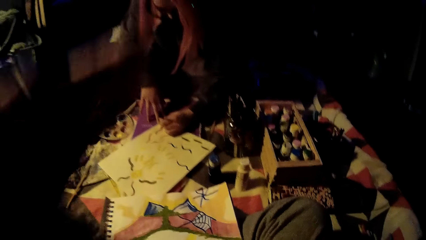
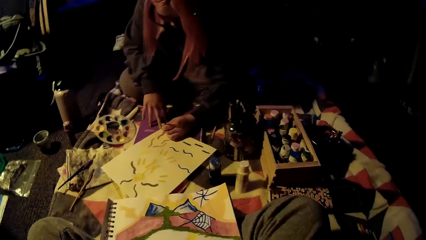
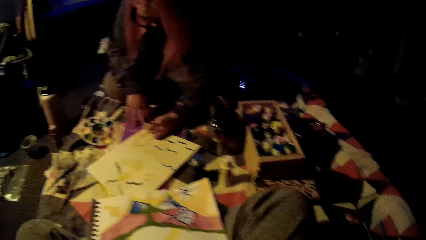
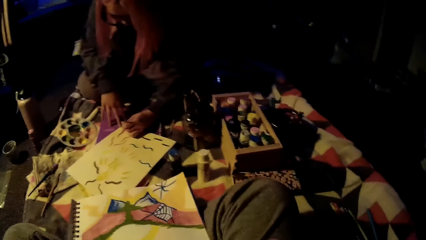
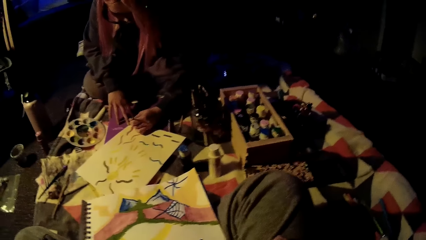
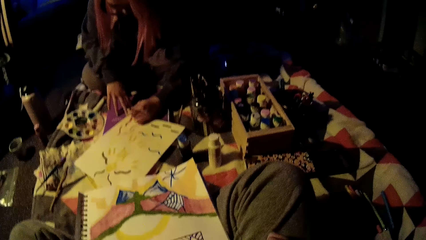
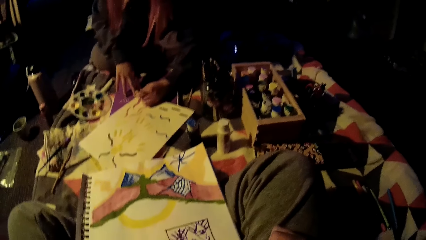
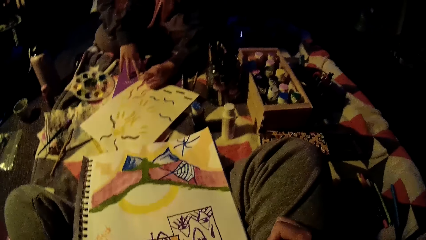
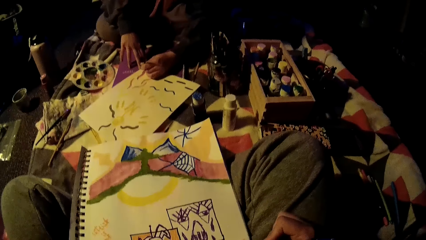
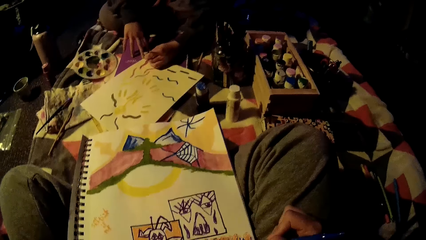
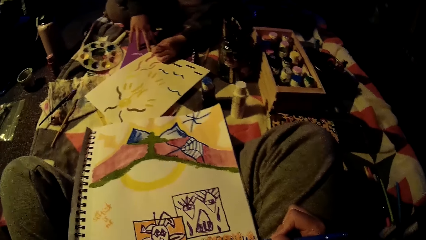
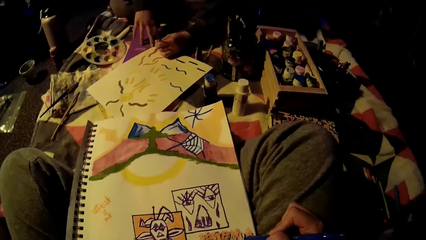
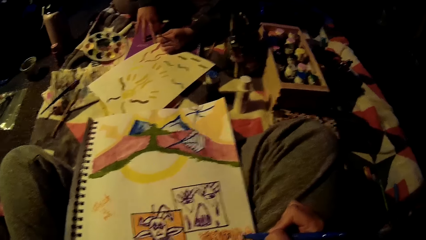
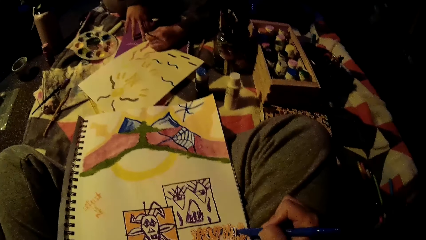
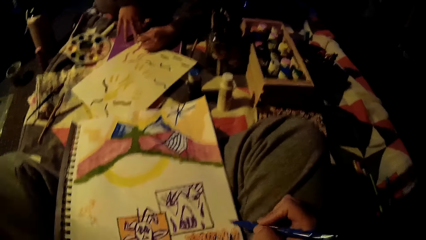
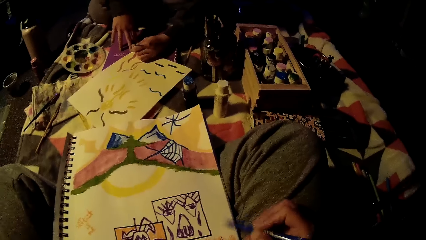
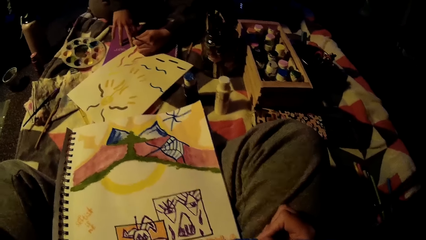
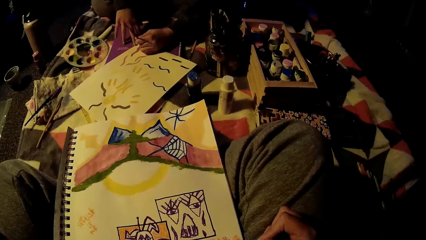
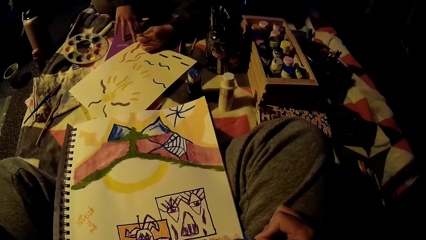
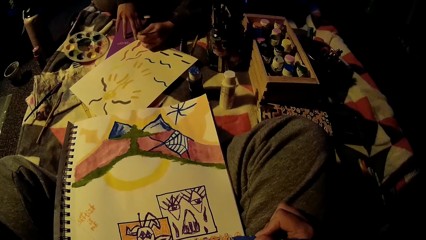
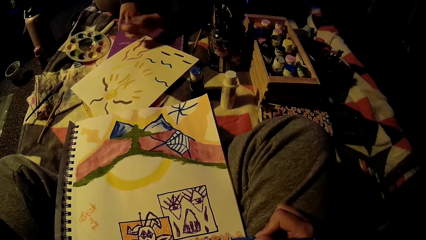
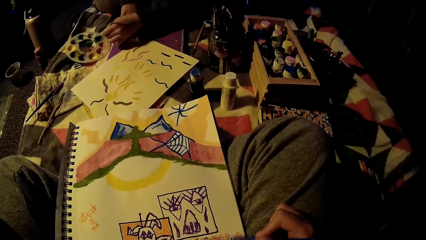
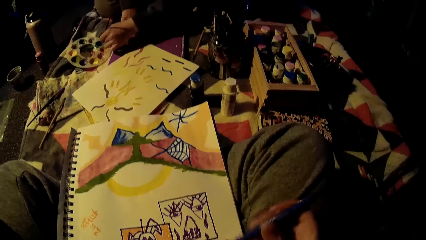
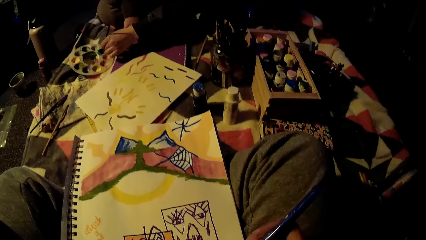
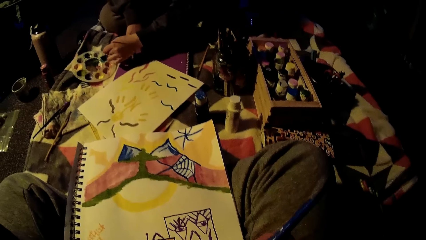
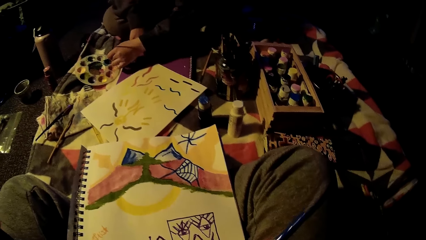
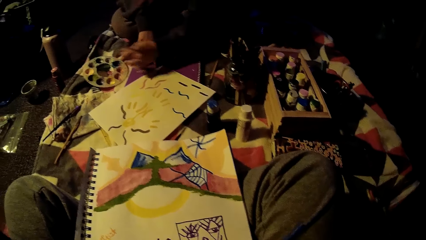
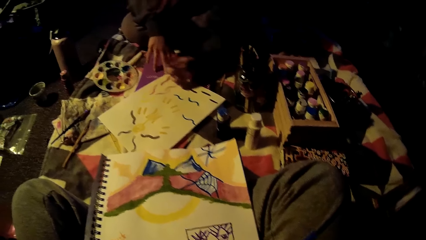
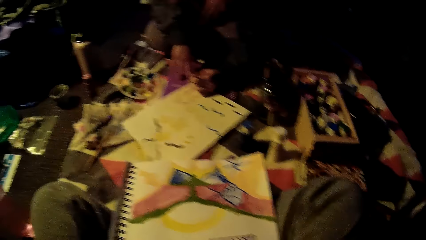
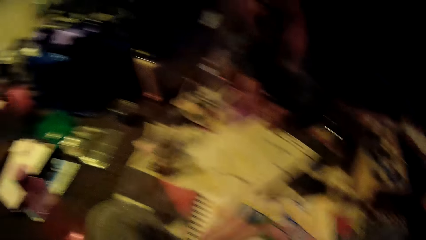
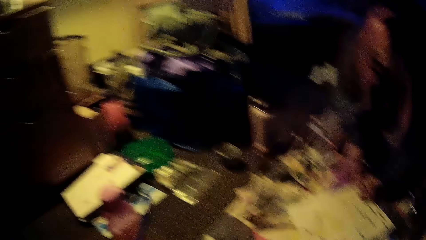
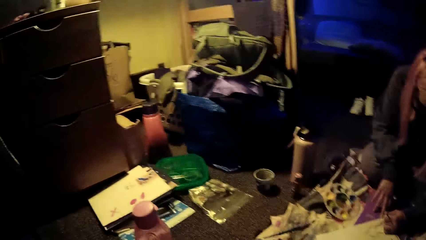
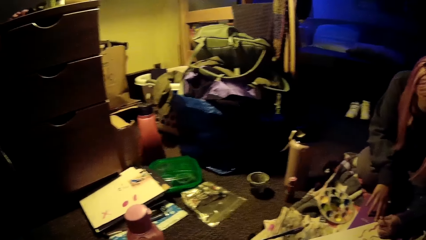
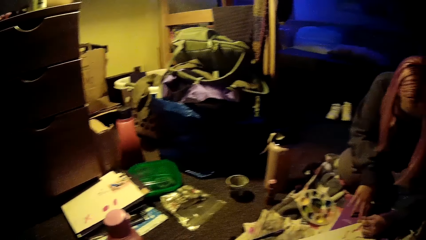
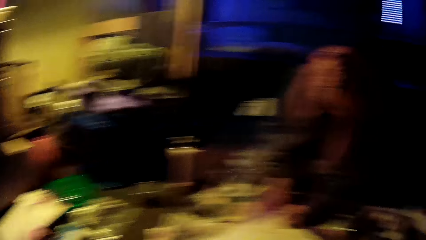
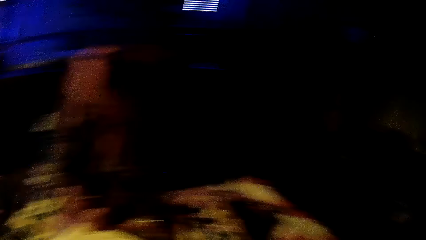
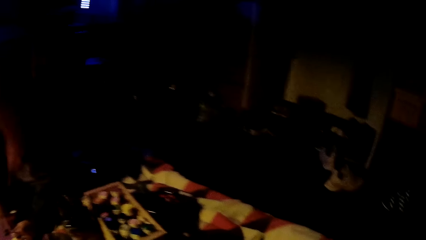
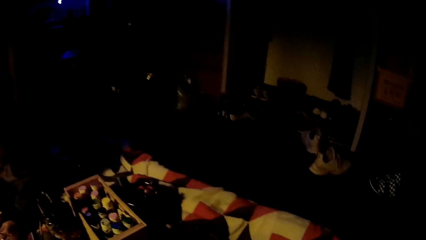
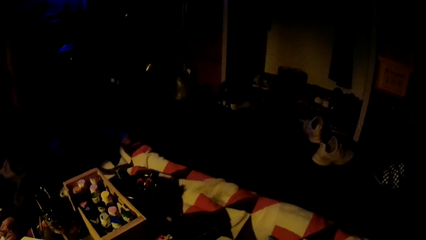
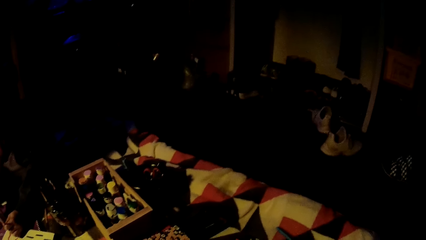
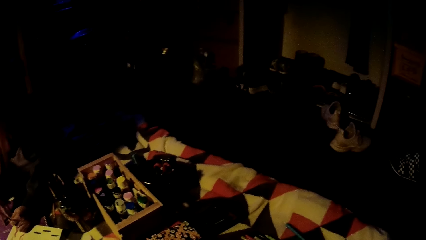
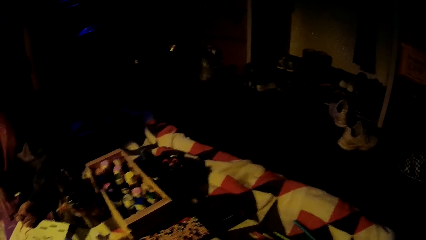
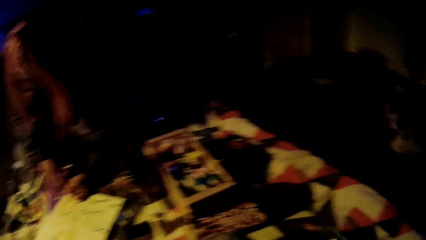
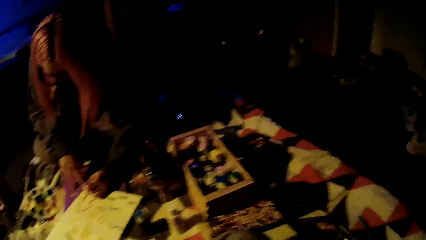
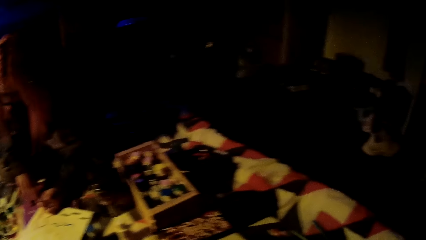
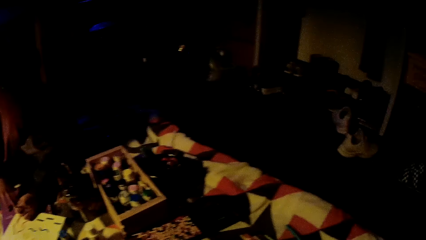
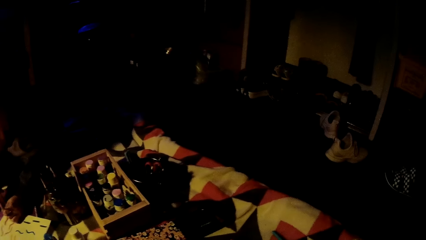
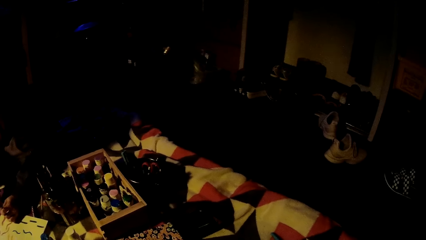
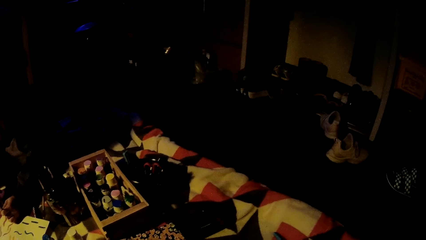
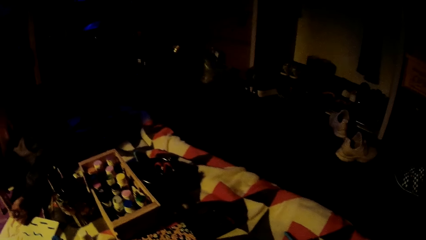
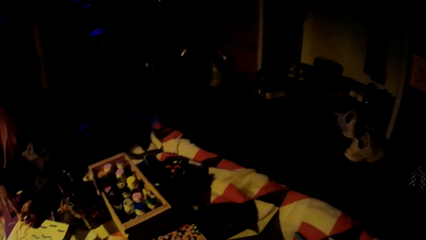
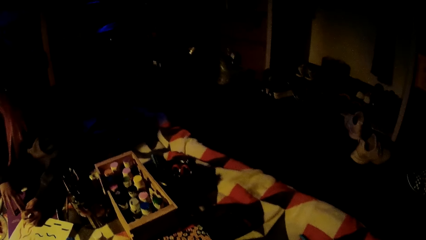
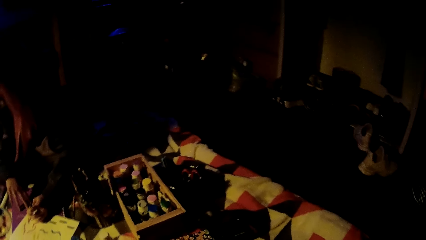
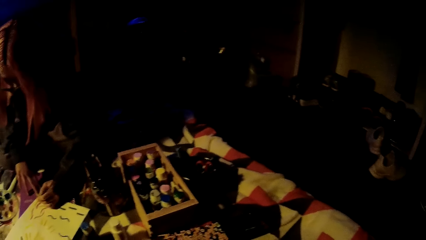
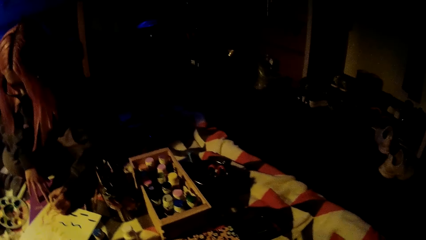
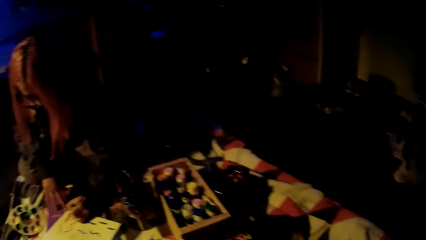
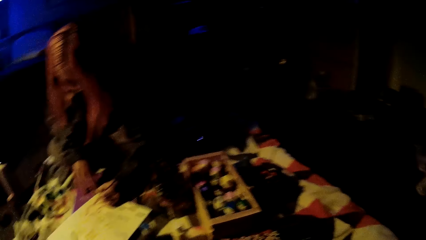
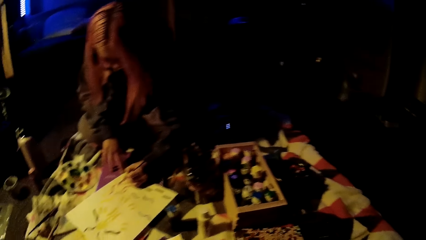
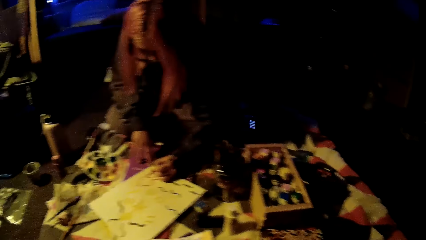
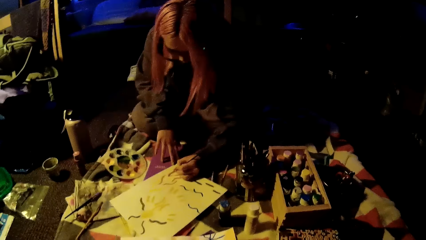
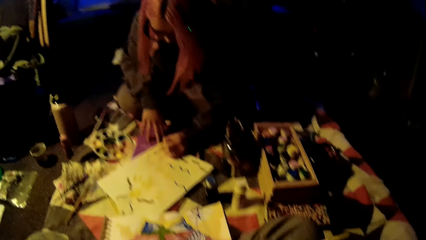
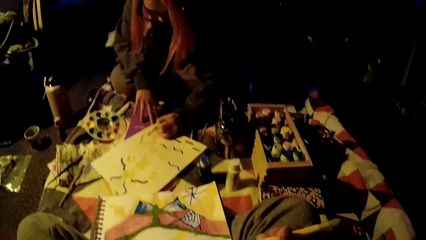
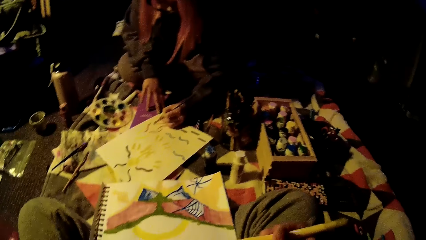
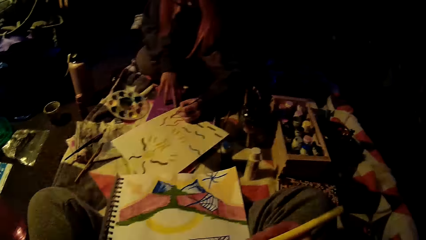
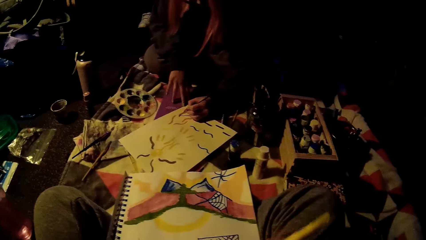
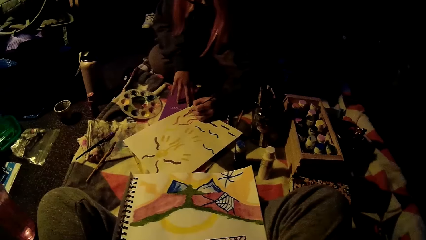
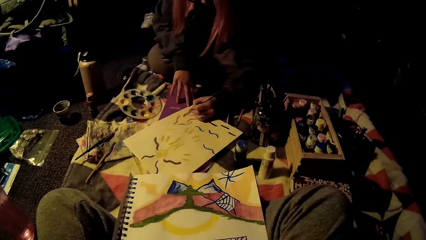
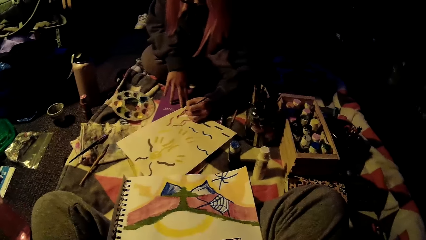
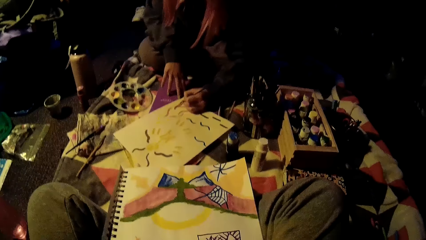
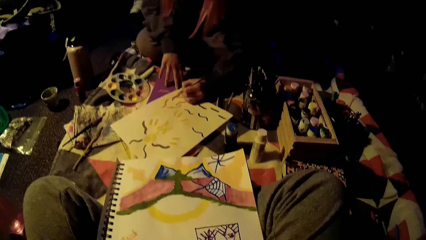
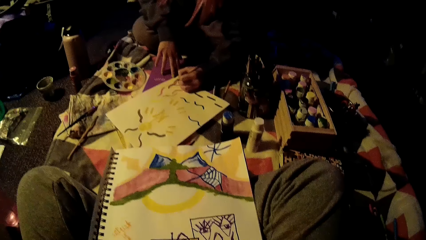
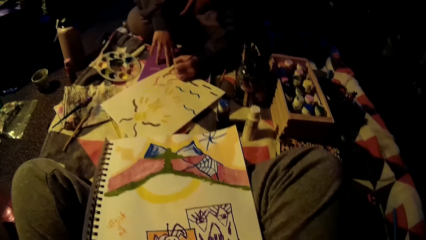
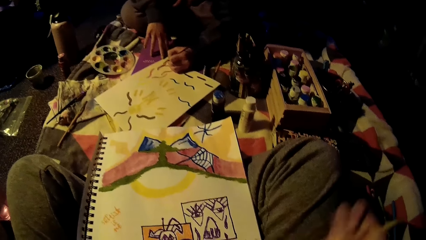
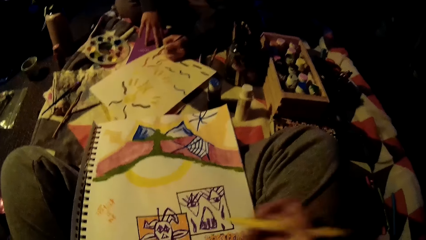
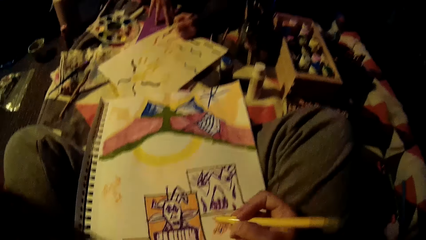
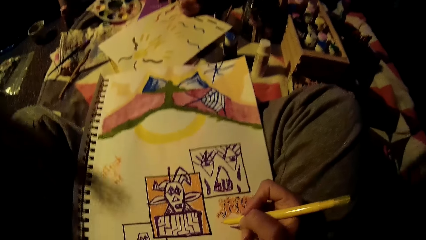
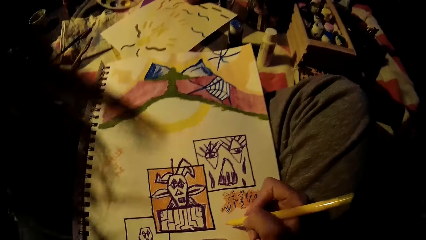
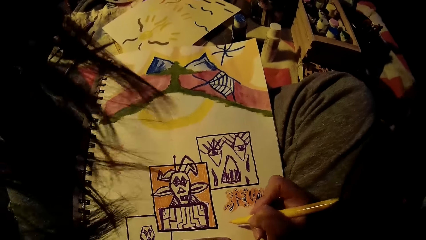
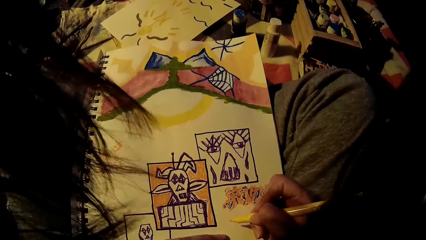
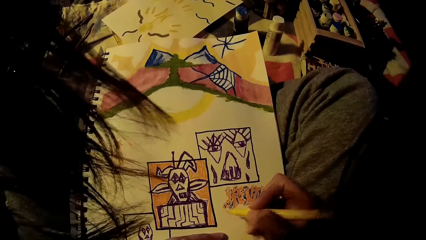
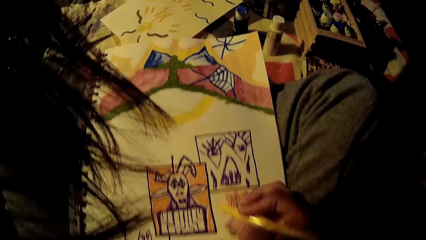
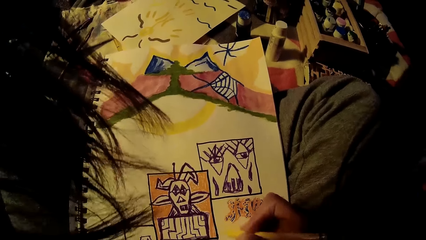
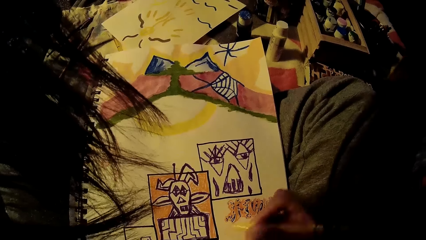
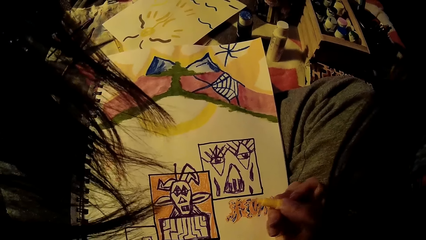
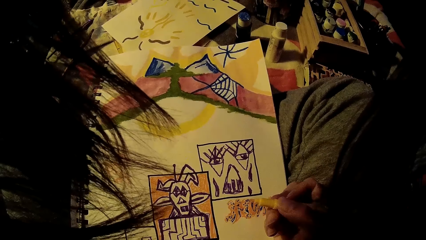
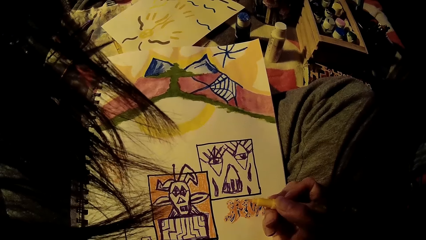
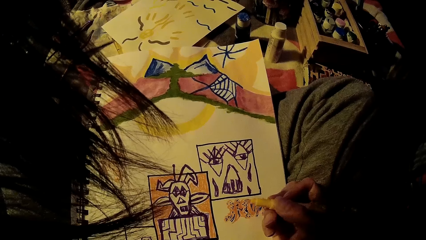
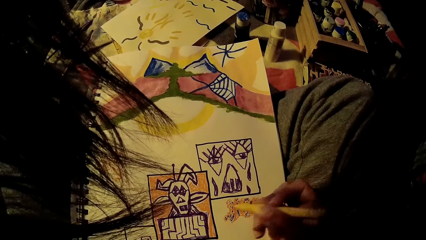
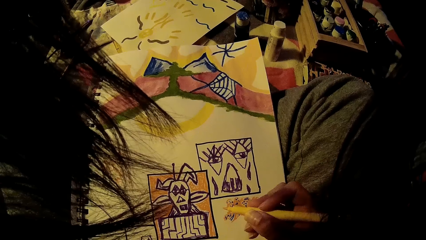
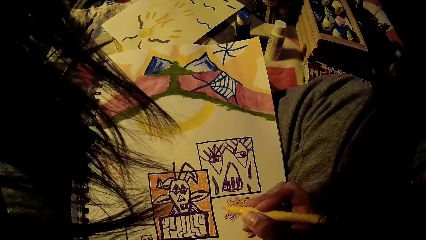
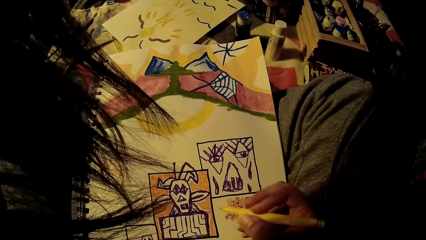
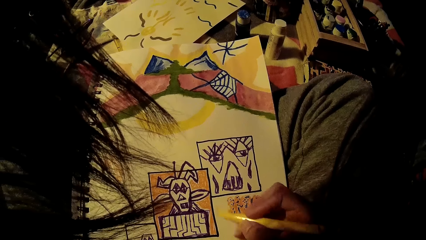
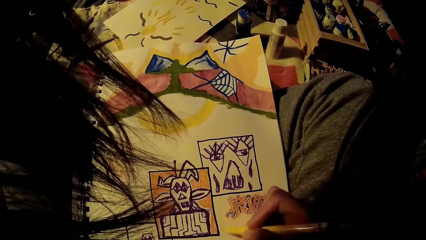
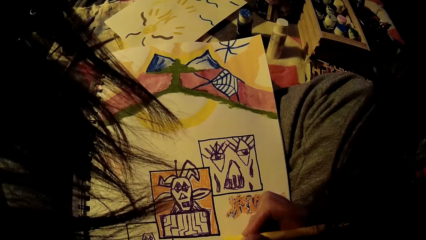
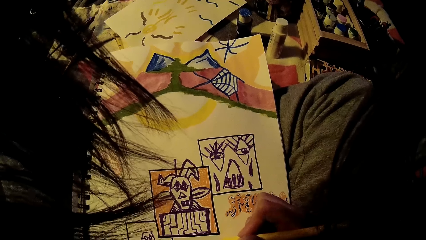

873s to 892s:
The camera wearer flips her hair with her left hand. The woman draws in a drawing book. The camera wearer draws in the drawing book. The woman dabs the paint brush on the paint set on the bed with her left hand. The woman paints on the paper with the paint brush in her left hand. The camera wearer looks around in the room. The woman draws in the drawing book. The camera wearer straightens a hand. She moves a yellow painting marker around with her right hand. She looks on the drawing book. She straightens a pen. She looks on the drawing book.
